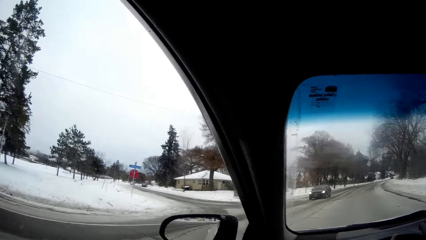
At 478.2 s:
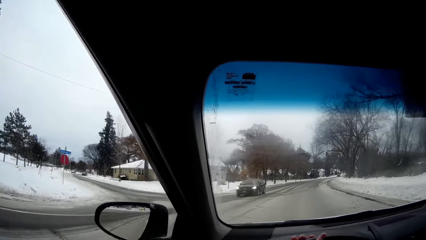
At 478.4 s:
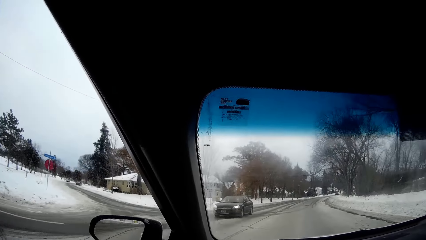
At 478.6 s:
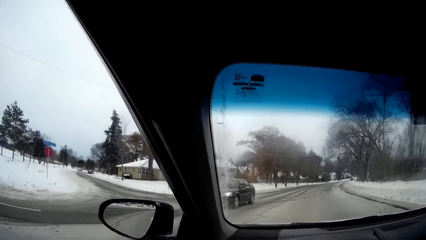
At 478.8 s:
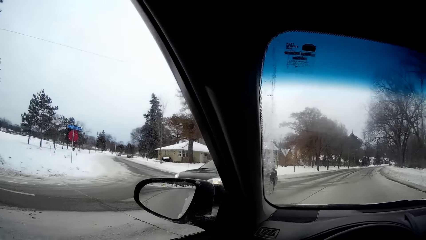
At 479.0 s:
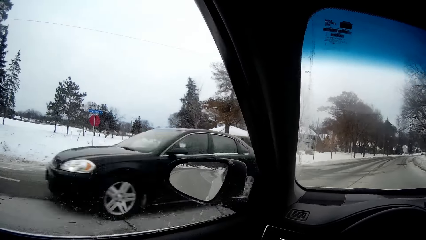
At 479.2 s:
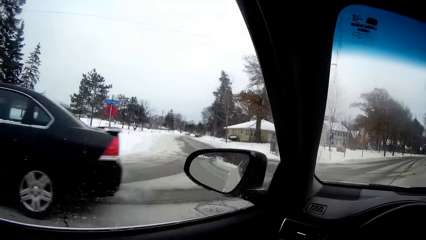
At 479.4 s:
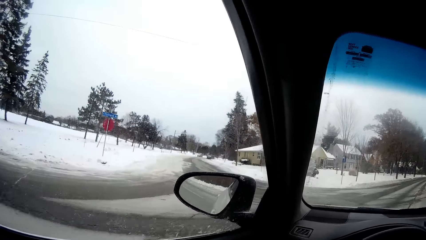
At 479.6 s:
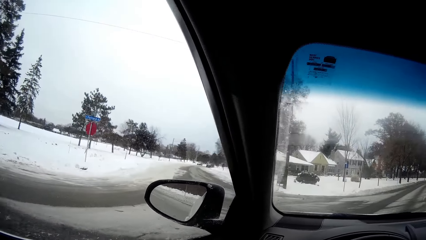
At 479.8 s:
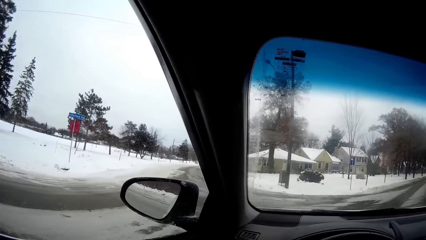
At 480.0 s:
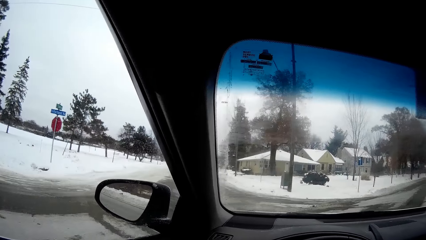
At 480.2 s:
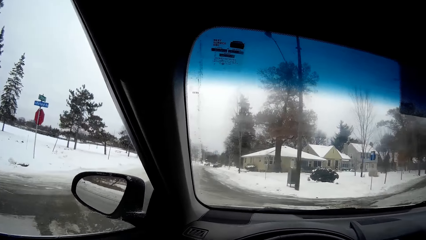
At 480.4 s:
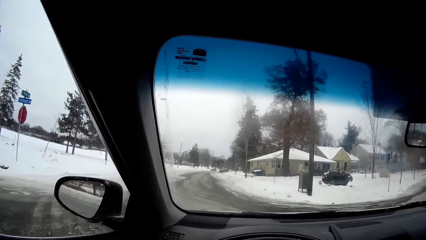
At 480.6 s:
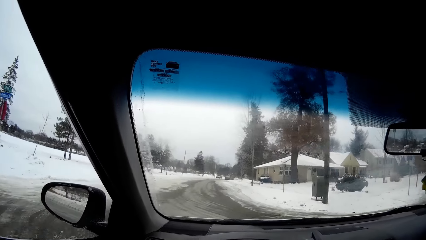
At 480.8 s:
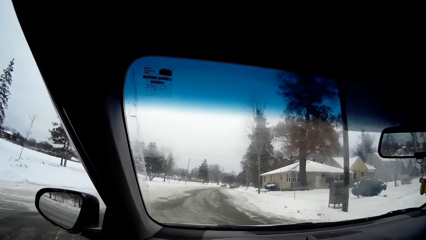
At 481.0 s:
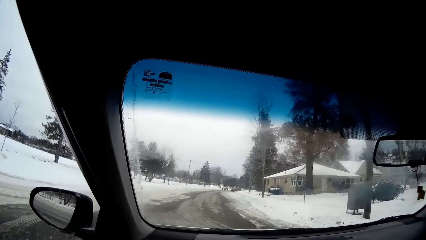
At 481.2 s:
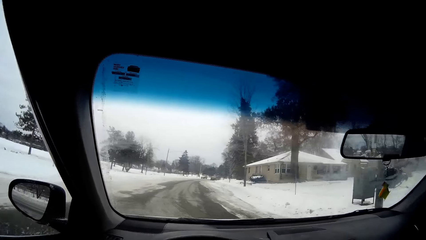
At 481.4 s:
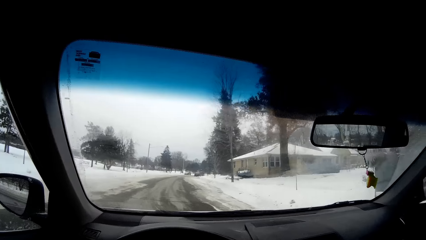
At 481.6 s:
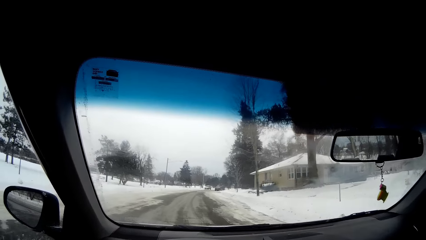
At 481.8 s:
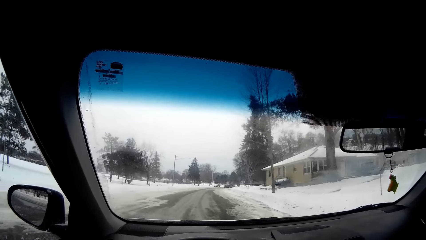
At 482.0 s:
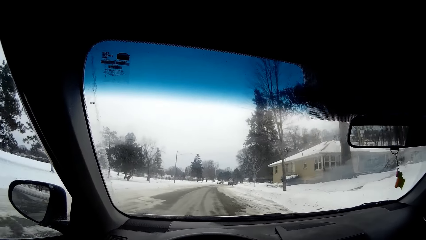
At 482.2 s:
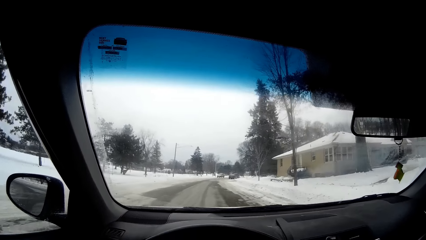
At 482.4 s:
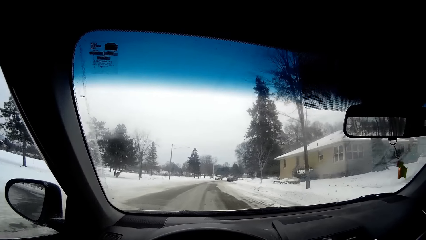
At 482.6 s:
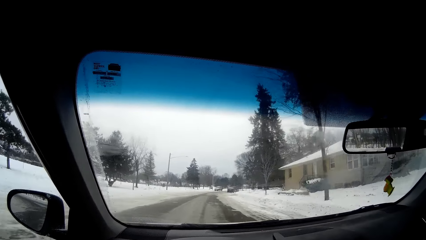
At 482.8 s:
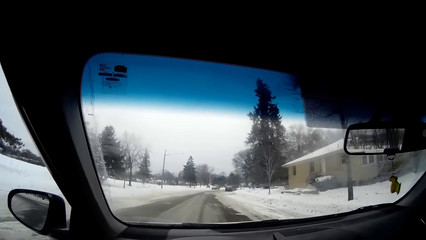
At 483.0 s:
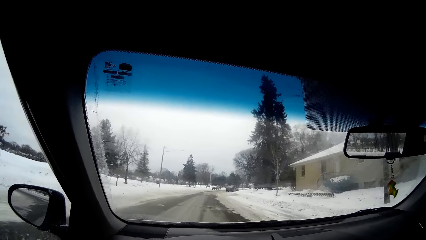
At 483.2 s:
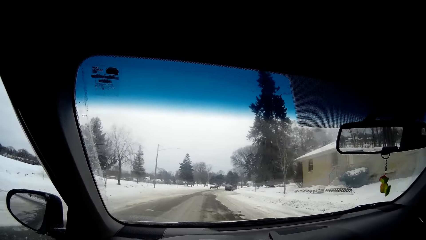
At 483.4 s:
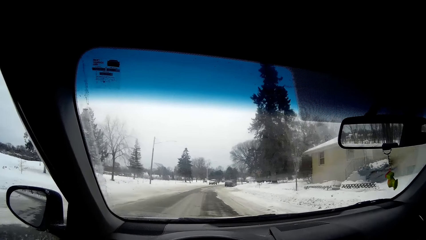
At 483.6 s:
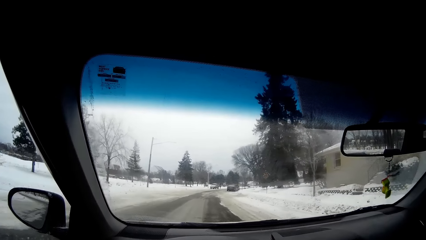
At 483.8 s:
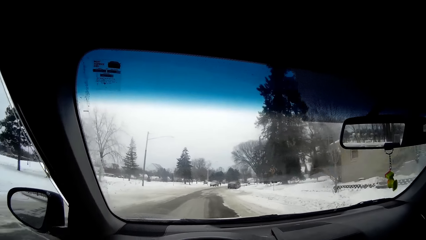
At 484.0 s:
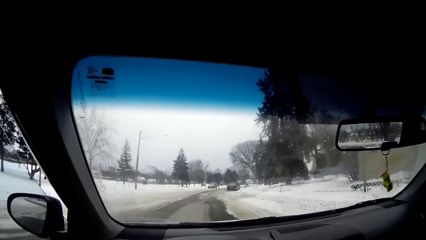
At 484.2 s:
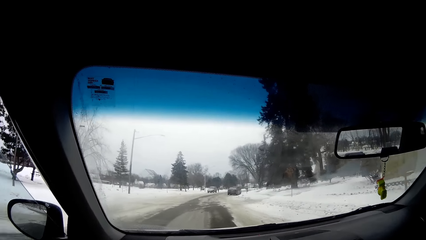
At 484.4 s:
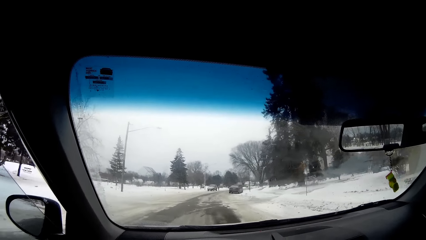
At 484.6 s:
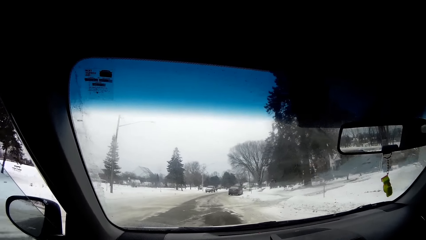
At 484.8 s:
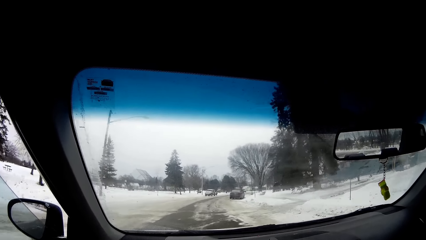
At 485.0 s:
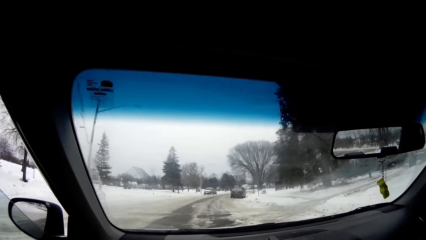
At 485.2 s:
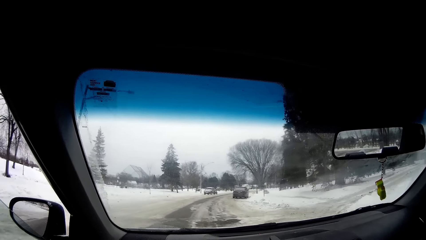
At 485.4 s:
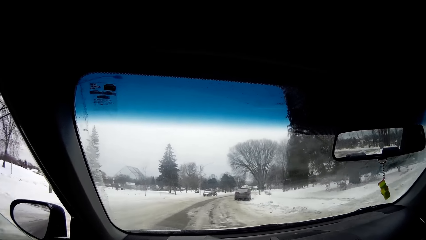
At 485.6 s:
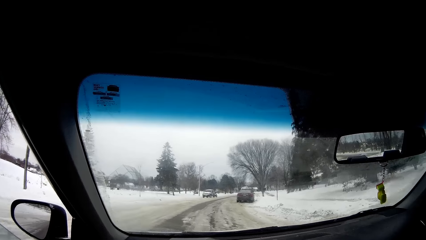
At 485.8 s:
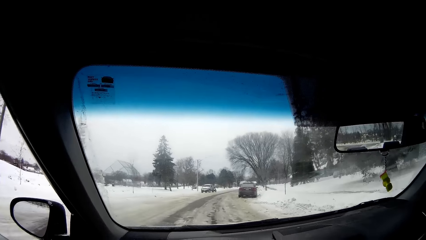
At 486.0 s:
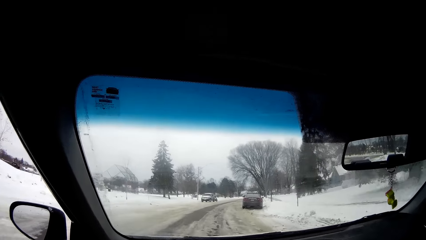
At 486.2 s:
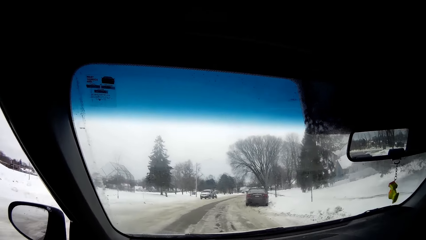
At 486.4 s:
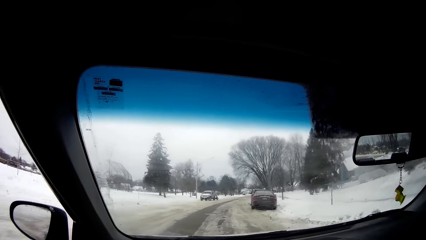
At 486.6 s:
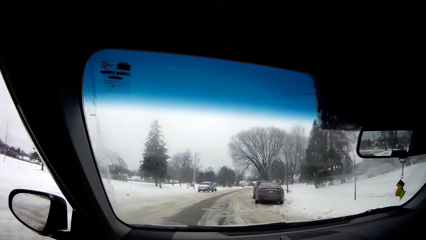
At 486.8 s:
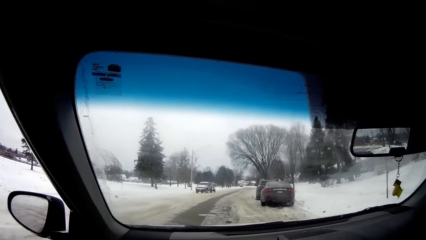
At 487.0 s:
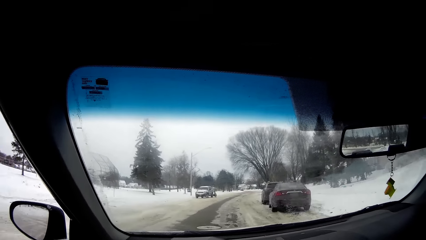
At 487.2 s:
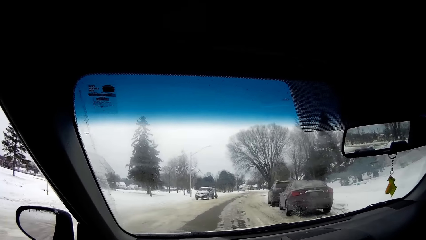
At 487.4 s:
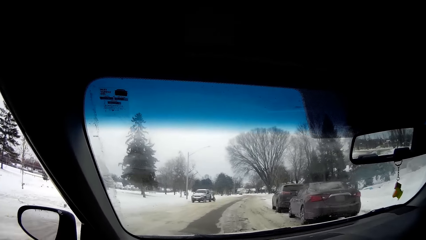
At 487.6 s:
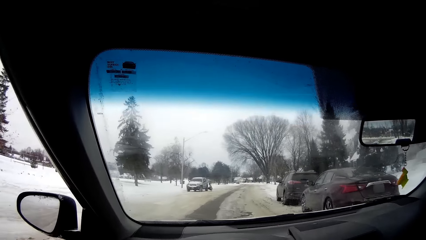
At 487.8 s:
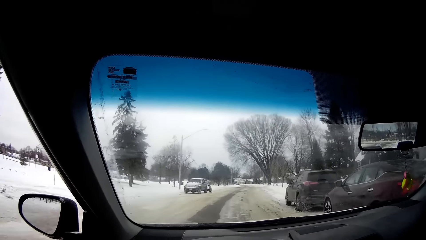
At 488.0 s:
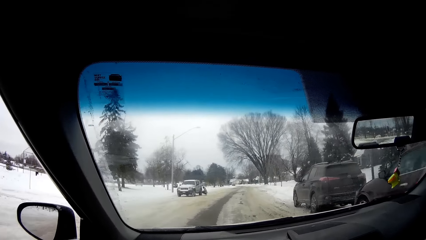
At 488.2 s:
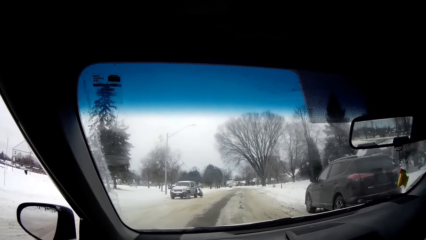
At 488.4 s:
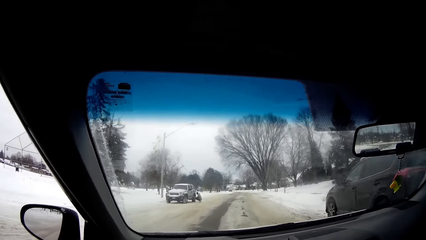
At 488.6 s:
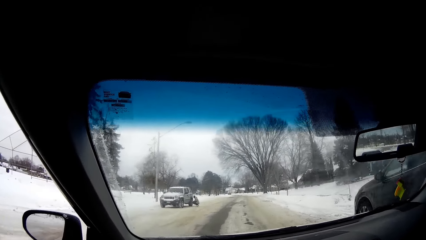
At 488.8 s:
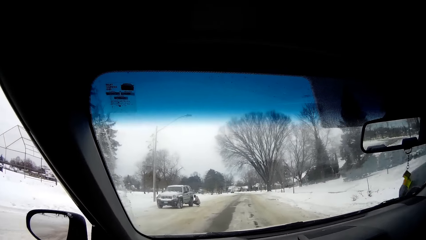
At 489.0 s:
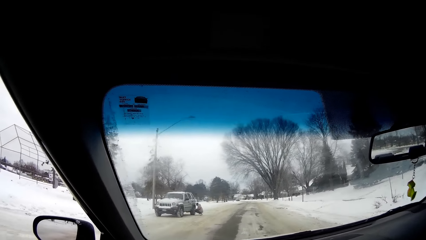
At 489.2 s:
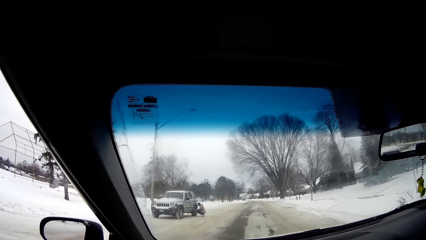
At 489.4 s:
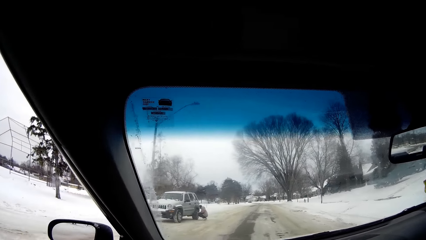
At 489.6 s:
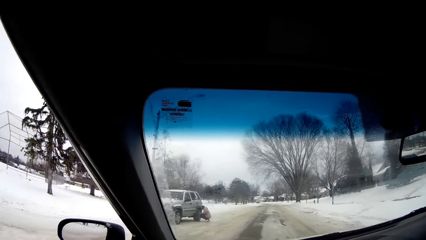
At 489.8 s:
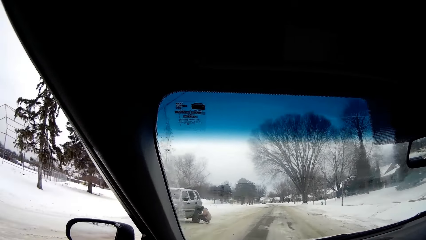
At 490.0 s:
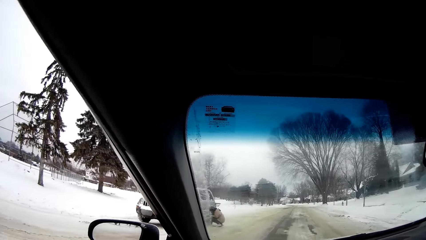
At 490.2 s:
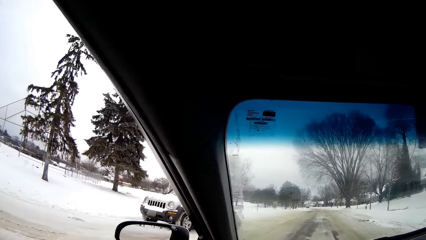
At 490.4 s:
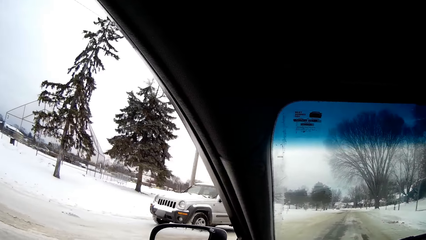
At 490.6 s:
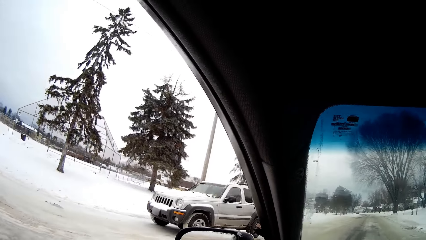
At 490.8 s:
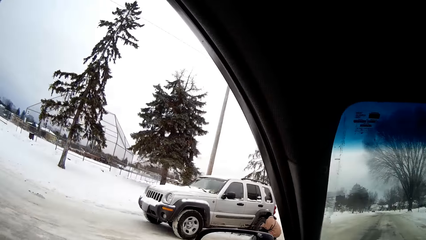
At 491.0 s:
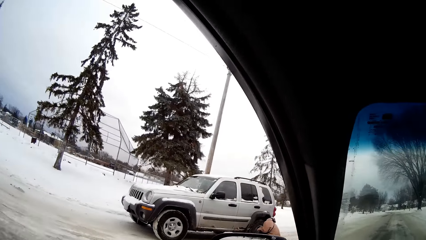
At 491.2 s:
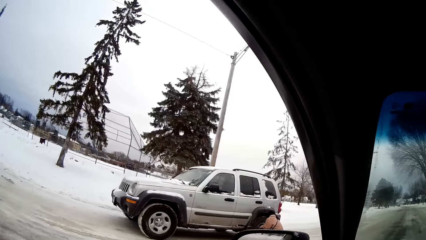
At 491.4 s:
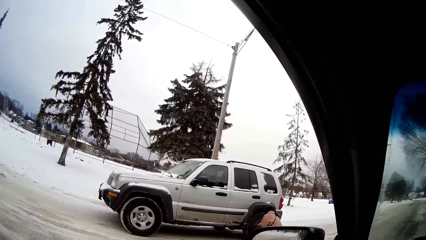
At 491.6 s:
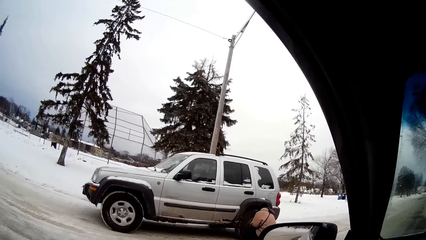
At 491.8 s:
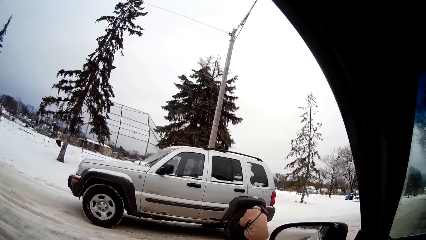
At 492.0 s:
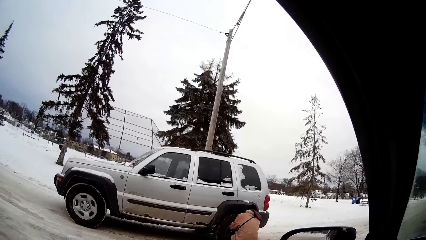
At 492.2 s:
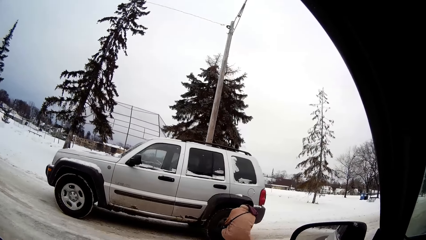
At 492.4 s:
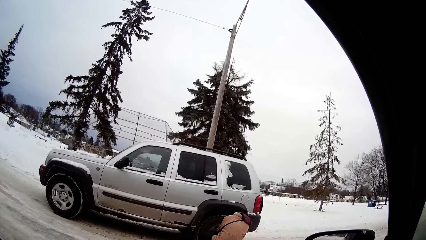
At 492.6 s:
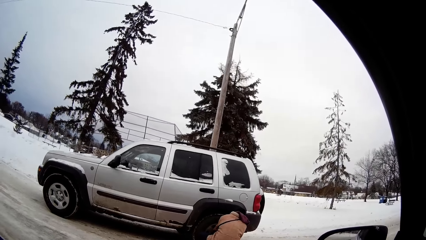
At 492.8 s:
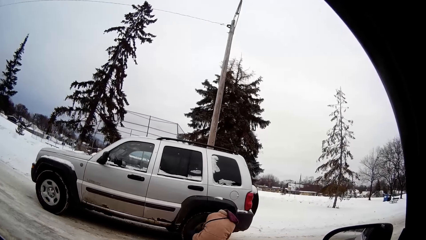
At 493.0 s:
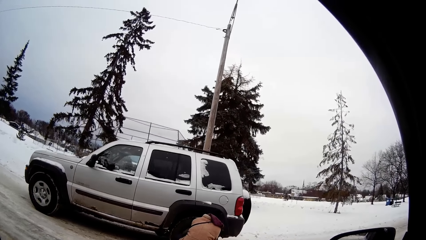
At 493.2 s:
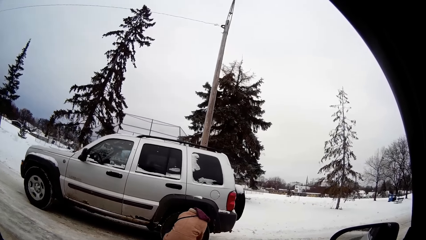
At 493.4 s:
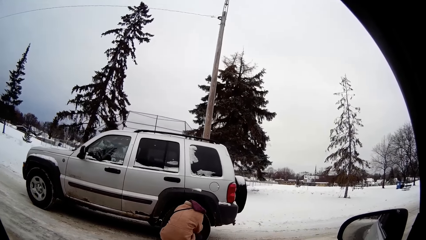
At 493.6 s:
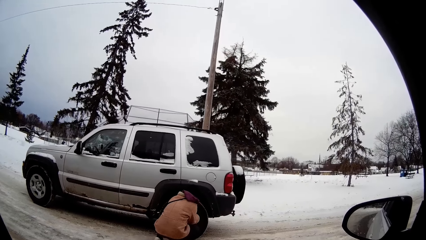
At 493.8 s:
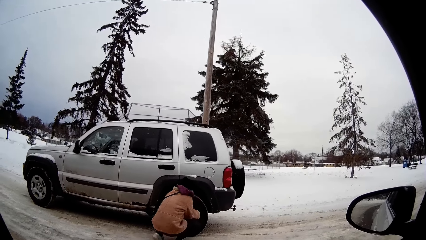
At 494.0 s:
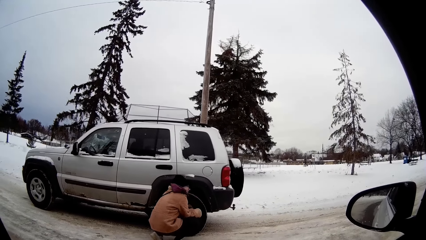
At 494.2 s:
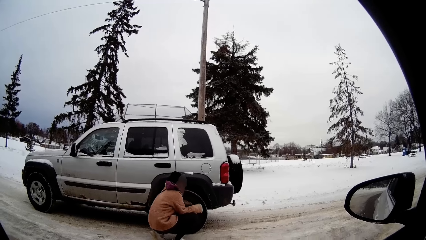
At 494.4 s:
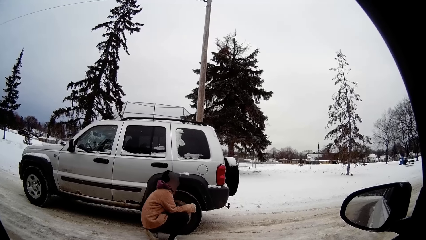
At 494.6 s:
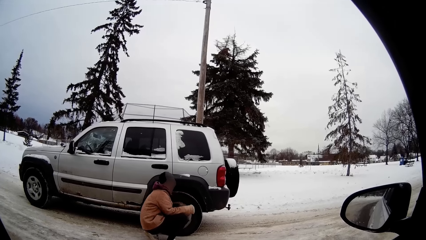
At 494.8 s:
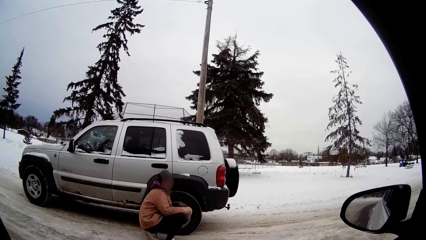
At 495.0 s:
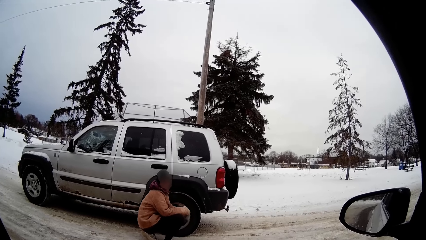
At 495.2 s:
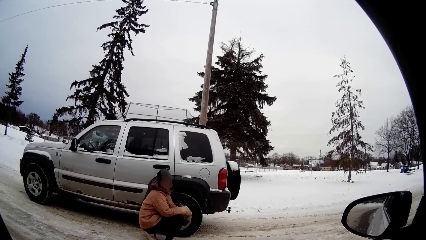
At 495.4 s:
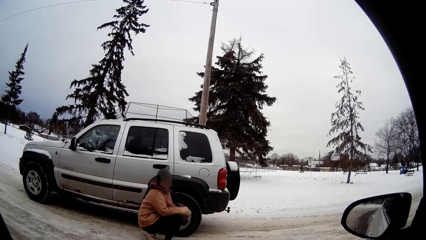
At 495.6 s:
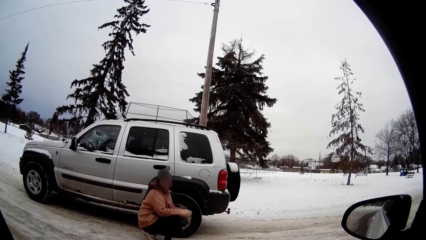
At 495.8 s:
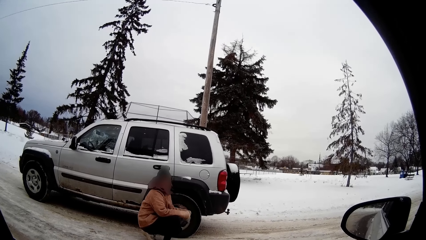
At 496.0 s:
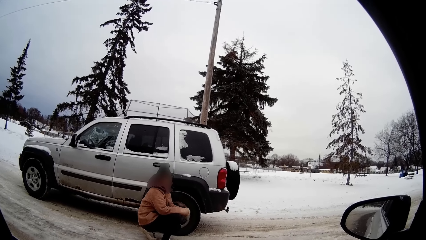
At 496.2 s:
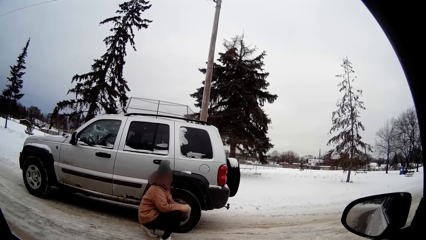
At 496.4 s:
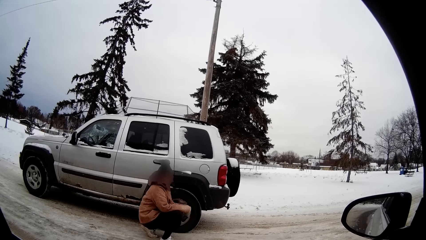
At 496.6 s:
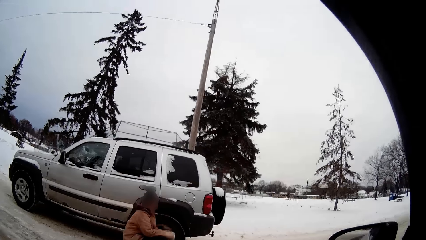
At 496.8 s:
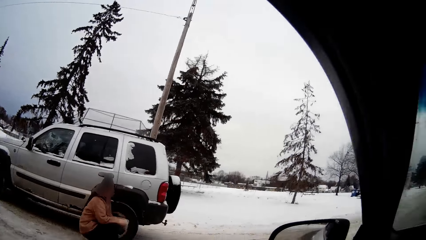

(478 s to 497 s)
The camera wearer turns left. They look at a woman outside the car. They stop the car. They interact with the woman. The woman looks at the camera wearer.
